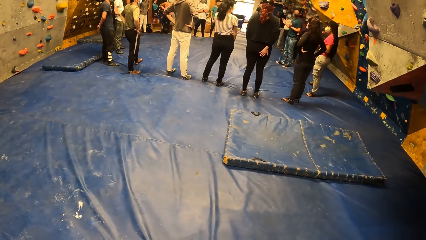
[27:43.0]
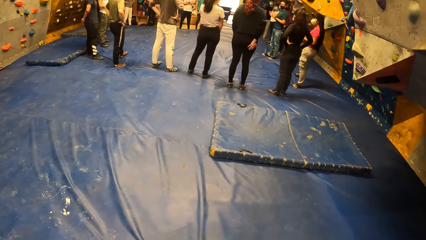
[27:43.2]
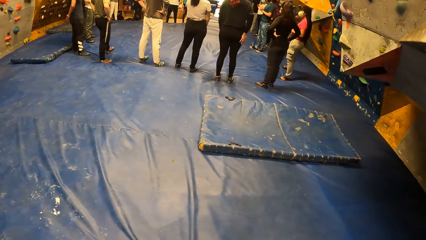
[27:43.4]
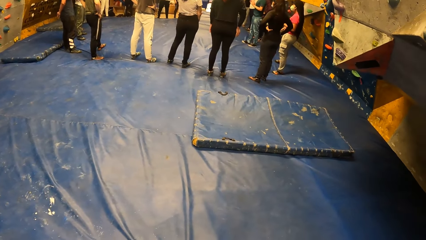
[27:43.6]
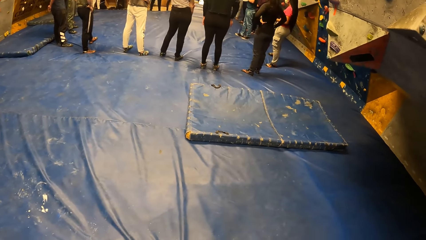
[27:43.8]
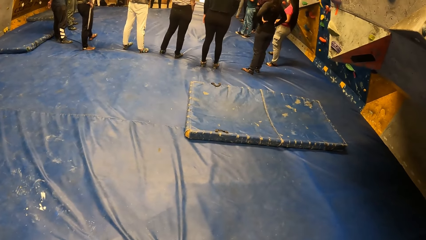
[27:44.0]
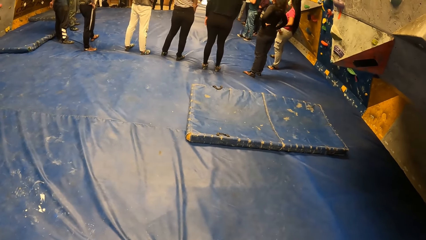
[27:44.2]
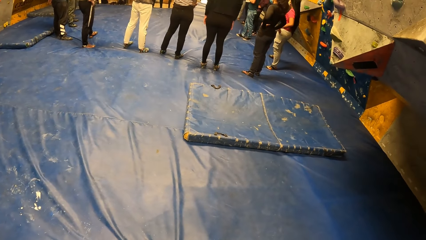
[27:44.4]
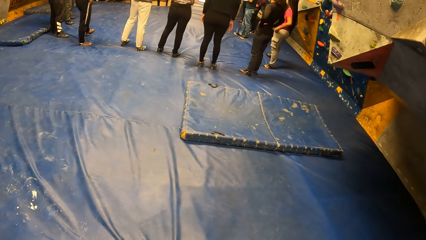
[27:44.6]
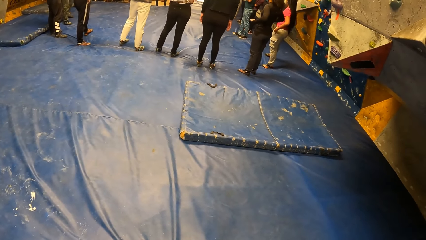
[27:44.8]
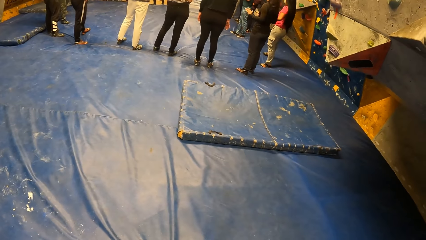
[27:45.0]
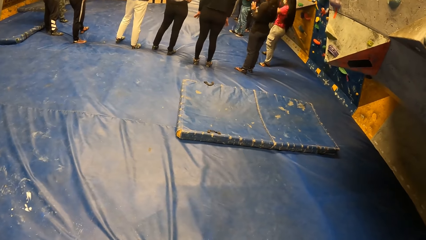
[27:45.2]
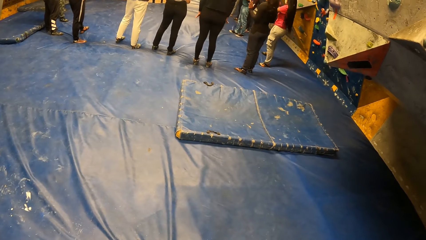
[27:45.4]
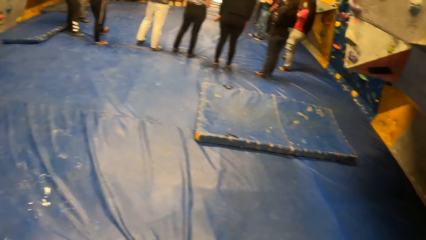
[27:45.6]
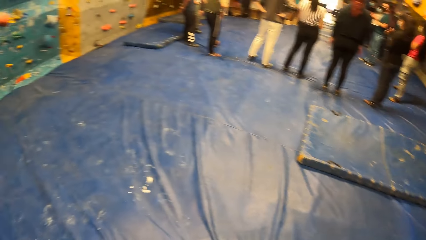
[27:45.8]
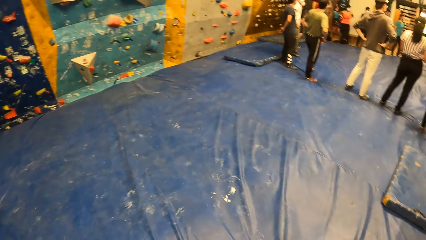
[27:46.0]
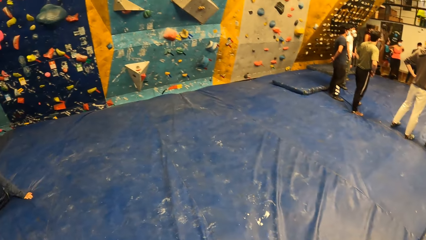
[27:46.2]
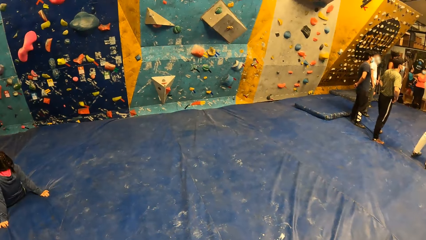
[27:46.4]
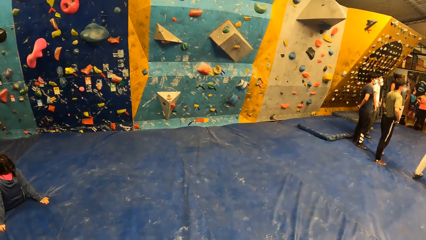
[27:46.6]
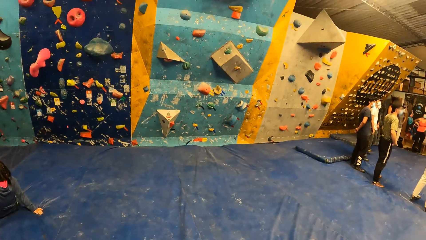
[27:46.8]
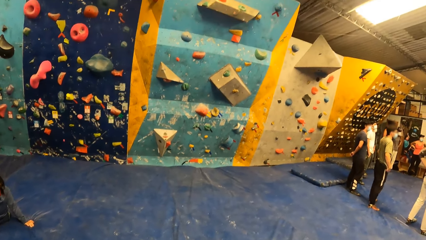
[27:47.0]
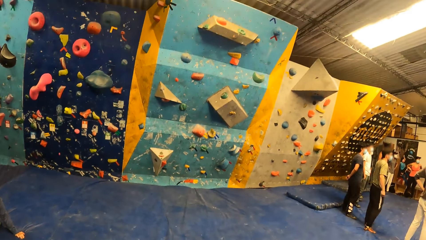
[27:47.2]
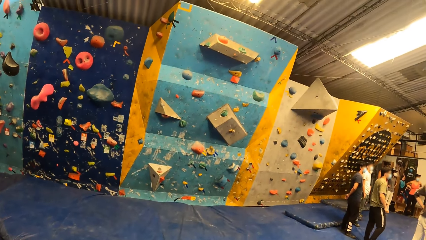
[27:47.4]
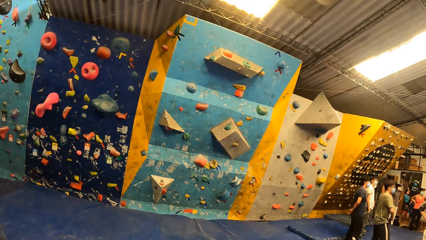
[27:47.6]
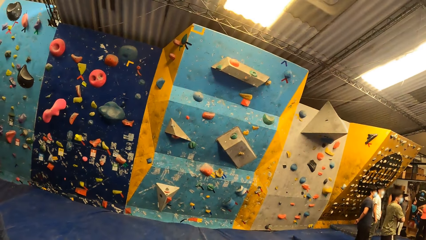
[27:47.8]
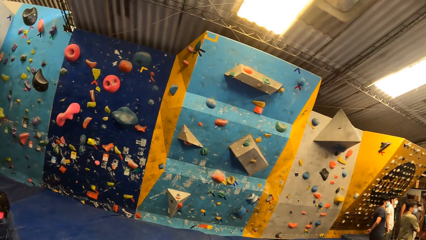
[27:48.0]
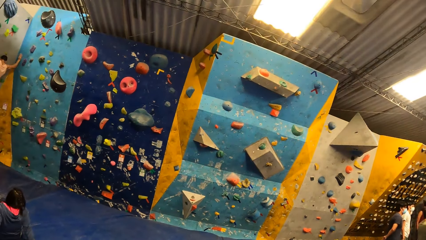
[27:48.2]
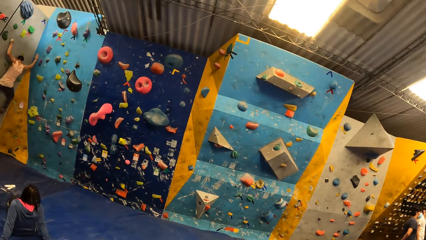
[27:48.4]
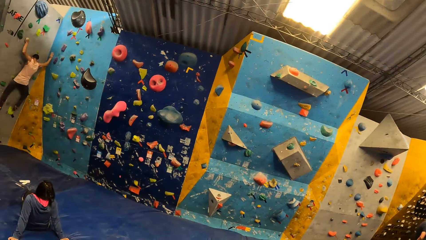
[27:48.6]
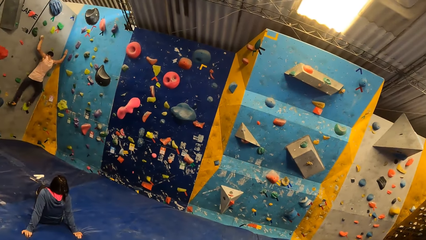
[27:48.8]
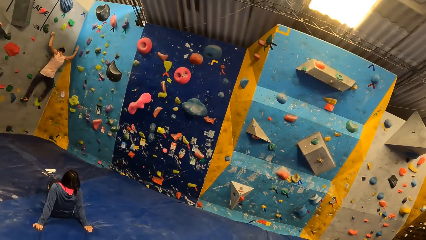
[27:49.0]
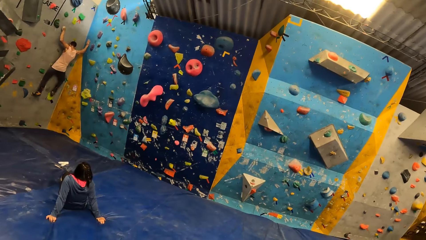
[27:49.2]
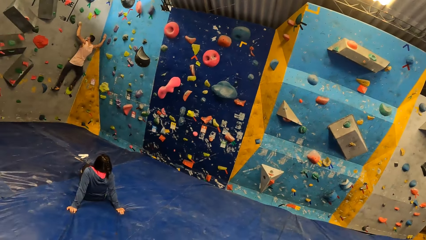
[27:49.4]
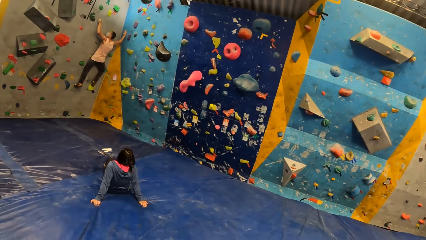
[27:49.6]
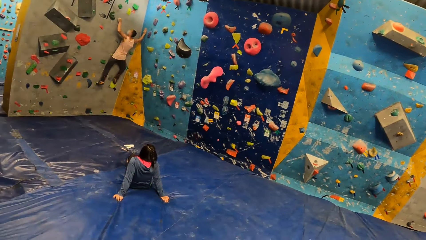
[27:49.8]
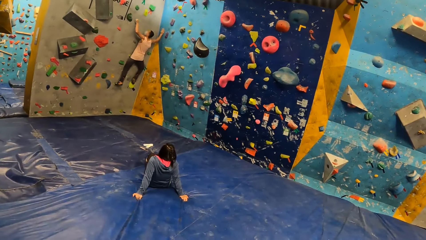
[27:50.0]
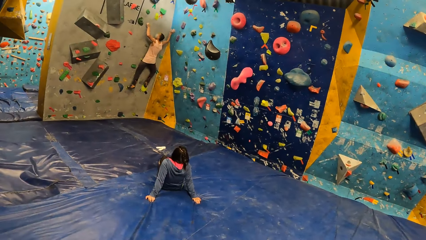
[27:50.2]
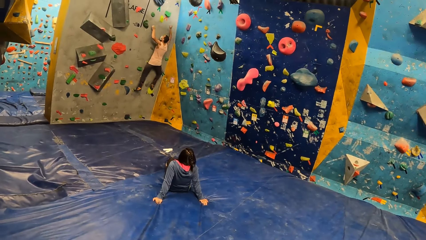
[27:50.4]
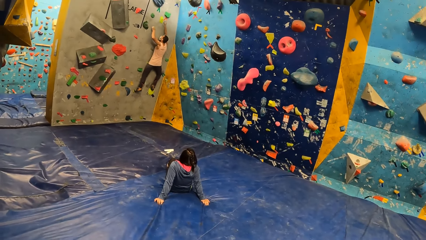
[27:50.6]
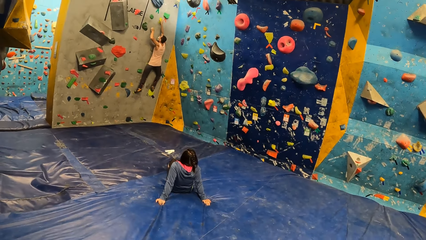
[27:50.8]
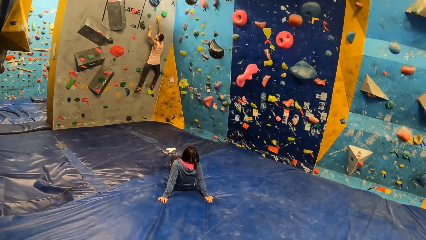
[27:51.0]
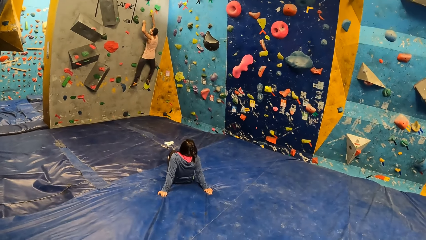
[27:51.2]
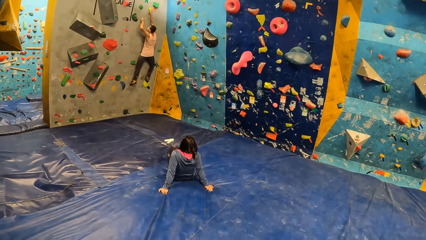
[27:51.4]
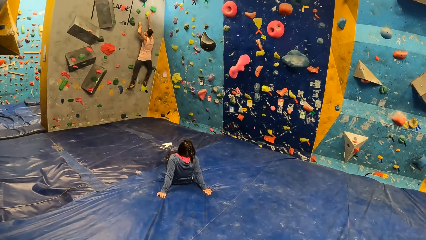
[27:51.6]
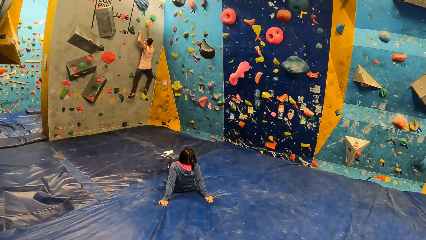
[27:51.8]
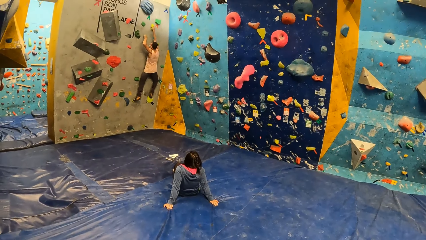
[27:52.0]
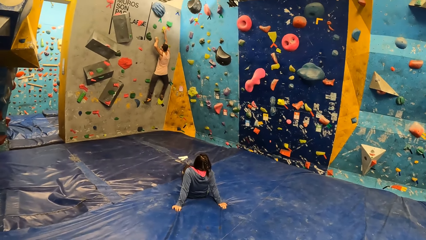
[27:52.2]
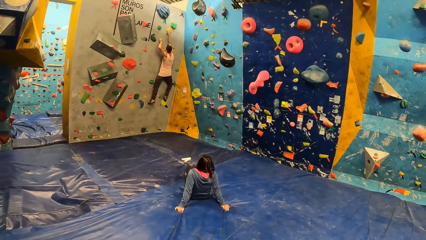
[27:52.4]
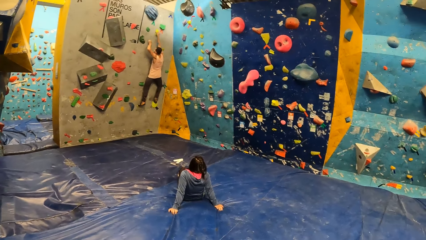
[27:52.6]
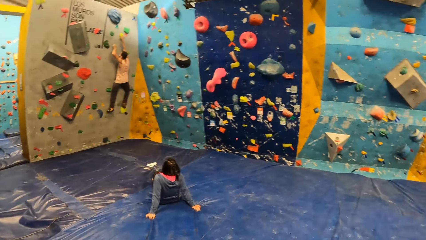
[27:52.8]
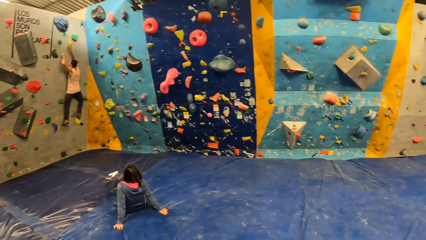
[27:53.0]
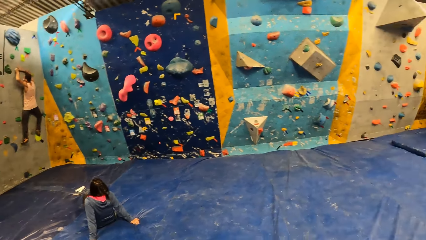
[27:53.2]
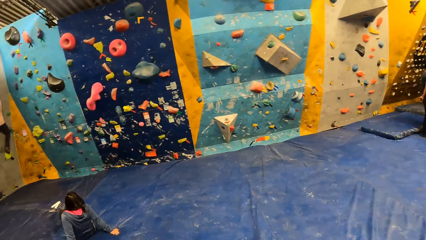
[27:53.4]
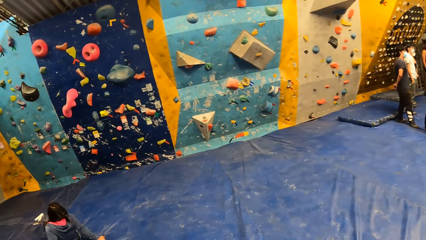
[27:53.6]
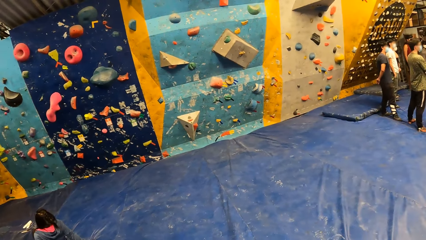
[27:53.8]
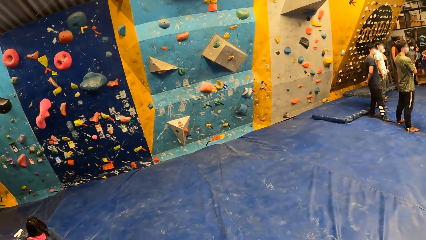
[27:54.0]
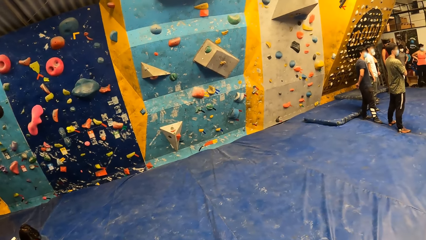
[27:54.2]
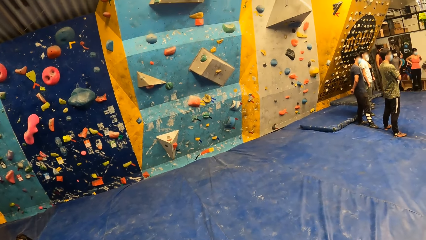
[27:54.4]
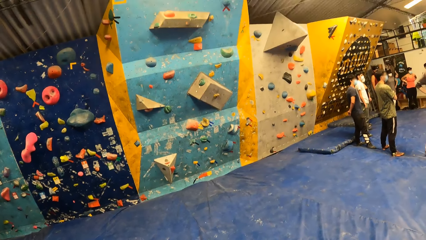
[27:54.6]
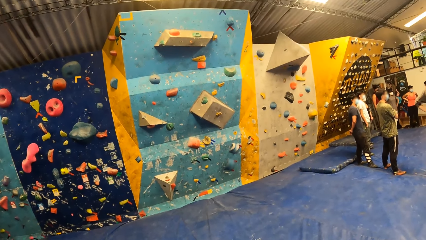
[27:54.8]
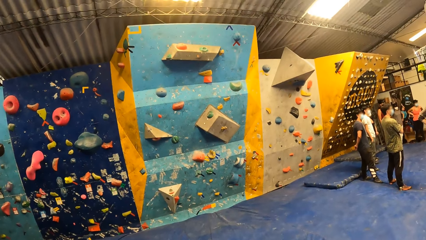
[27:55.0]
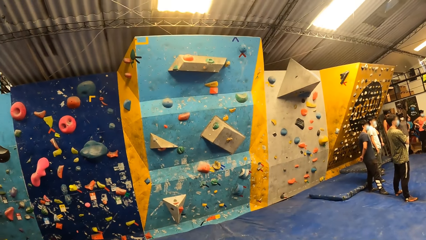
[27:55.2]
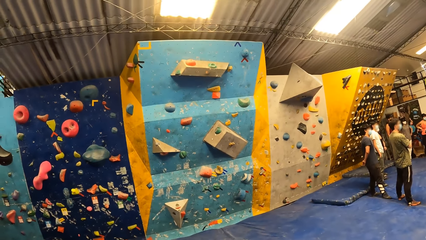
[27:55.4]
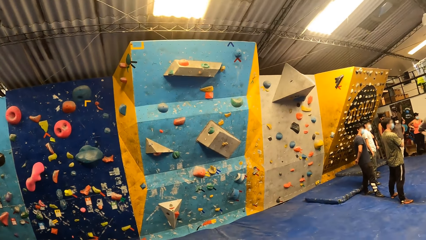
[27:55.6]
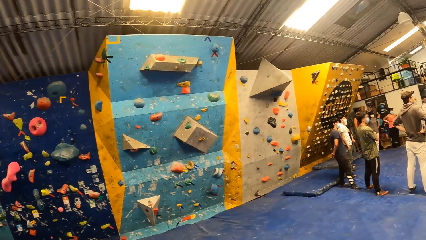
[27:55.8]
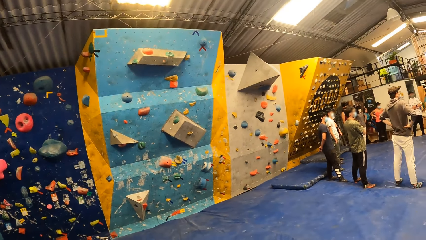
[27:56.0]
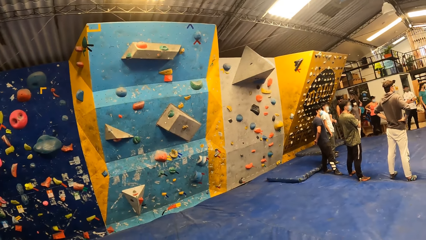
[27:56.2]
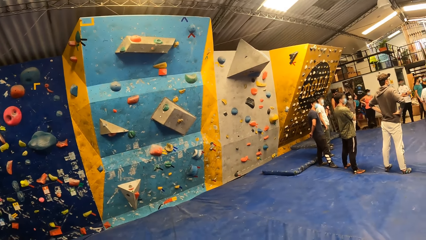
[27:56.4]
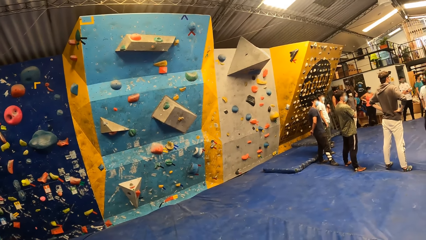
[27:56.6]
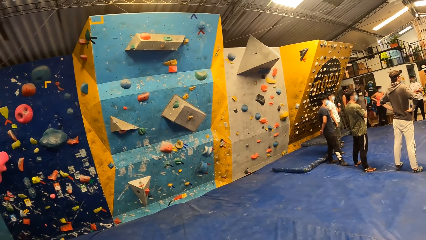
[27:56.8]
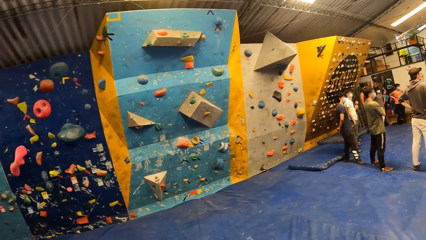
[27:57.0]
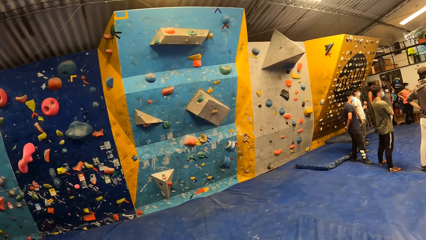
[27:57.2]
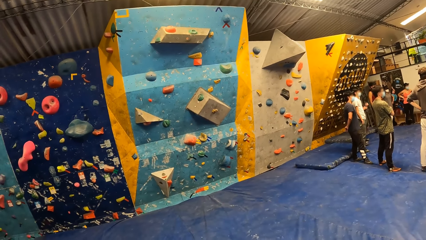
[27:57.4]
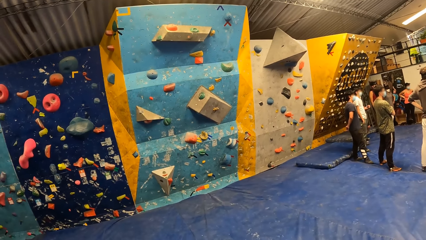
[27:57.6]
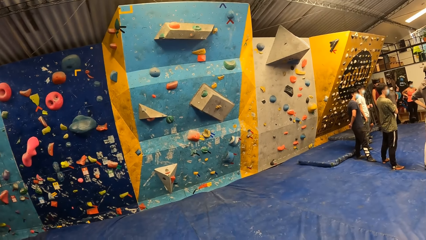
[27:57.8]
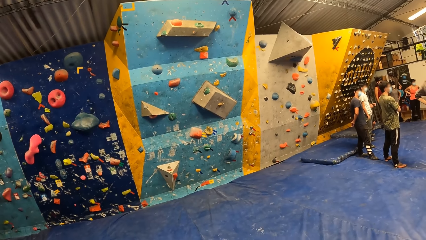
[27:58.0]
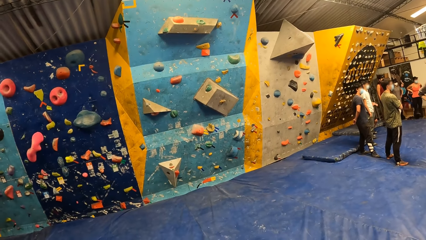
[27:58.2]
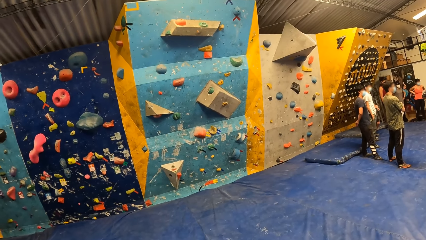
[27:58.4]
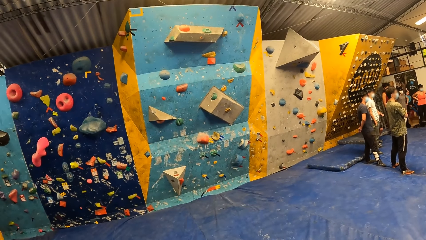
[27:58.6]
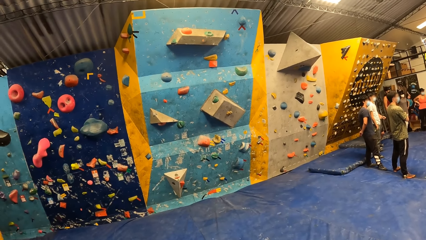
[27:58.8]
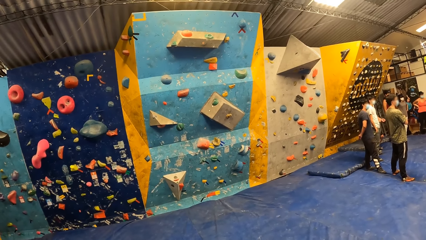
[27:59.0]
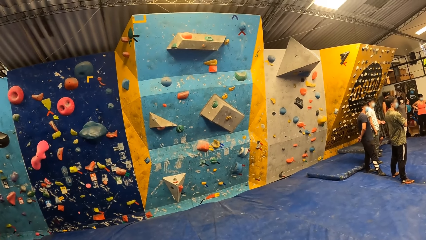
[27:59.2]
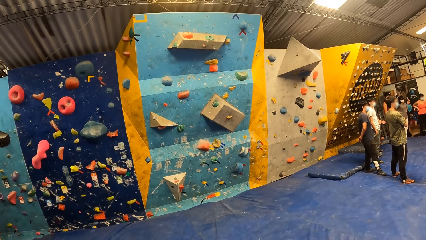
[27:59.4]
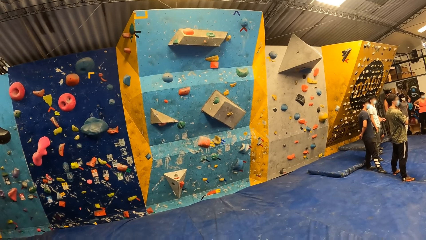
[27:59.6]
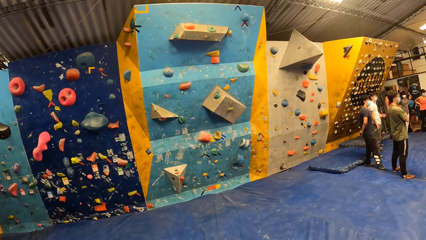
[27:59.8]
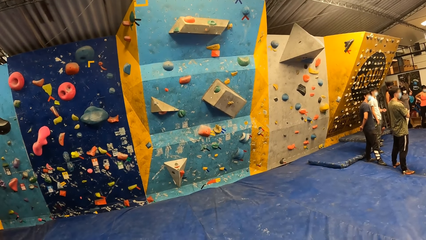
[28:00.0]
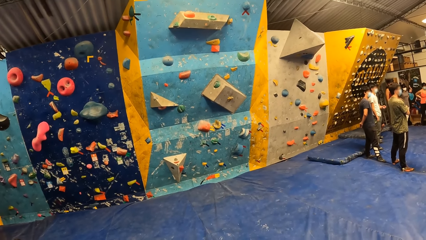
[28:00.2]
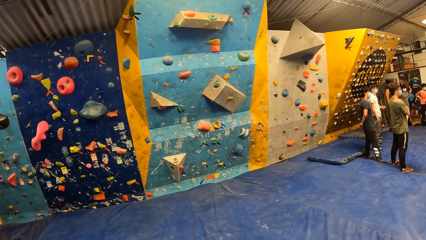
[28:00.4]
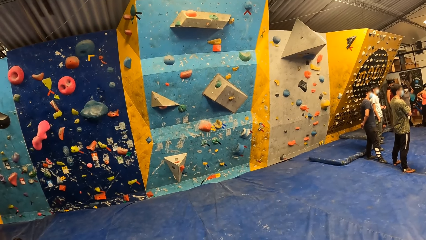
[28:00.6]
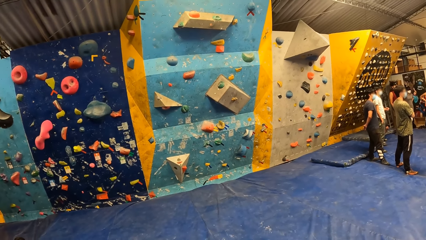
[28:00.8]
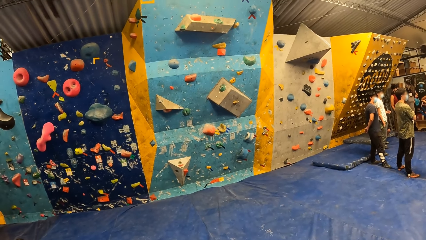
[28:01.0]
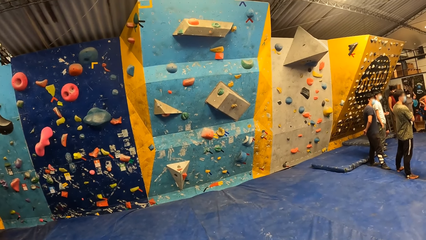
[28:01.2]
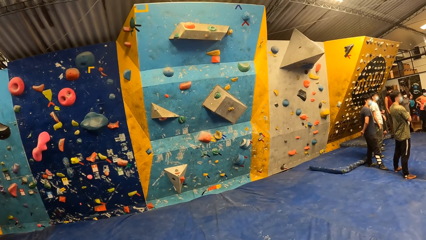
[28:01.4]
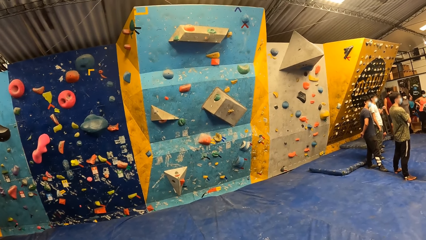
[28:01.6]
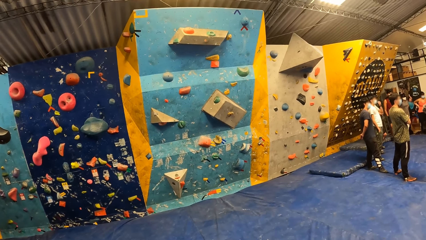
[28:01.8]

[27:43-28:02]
The camera wearer looks around the game room. A man climbs the bouldering wall. The camera wearer looks closer at the climbing wall.
